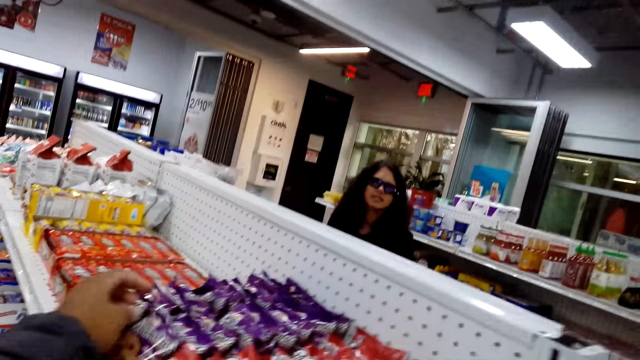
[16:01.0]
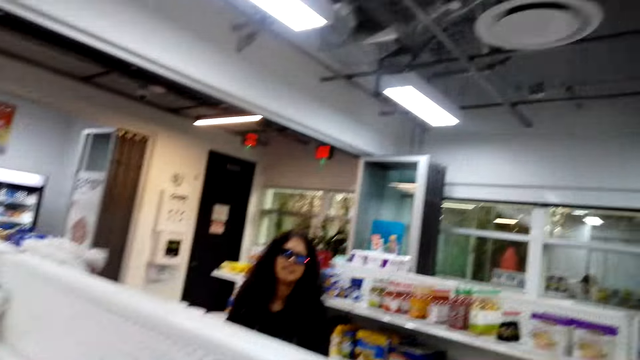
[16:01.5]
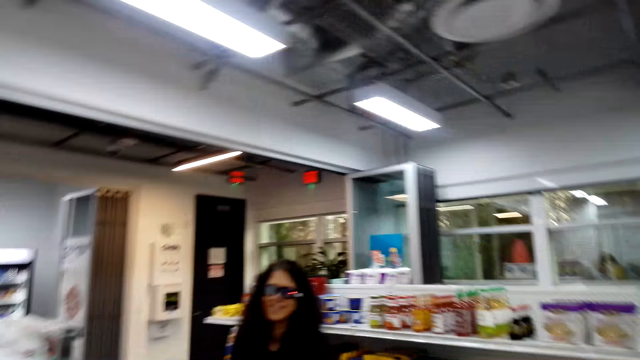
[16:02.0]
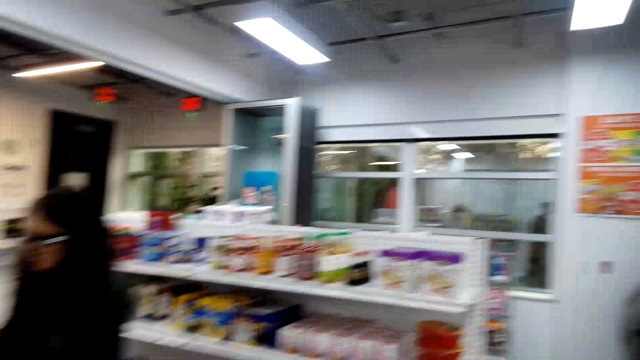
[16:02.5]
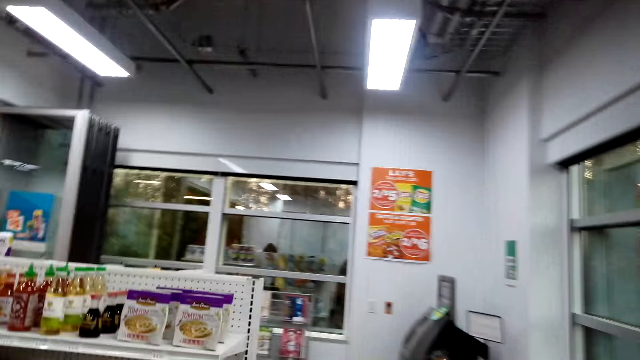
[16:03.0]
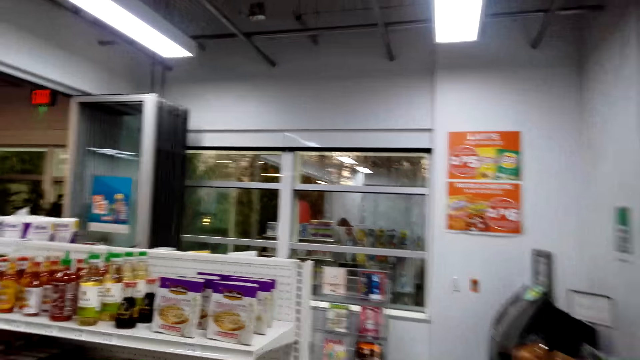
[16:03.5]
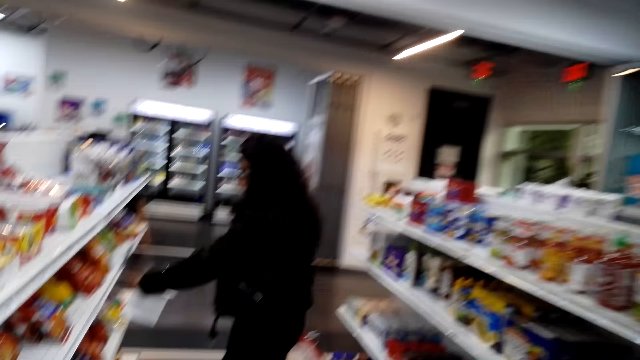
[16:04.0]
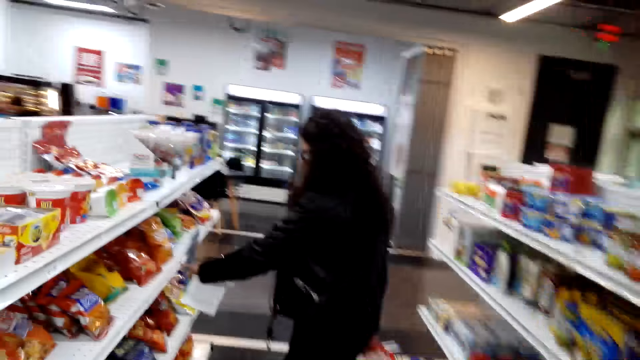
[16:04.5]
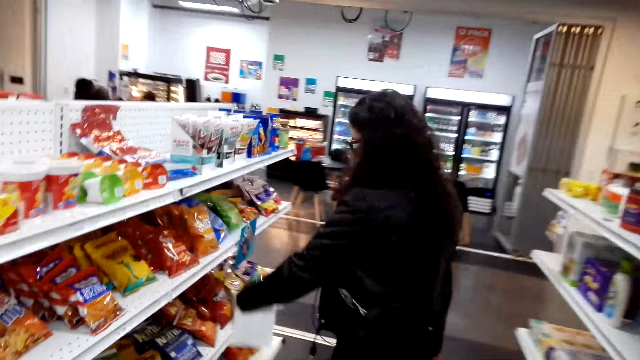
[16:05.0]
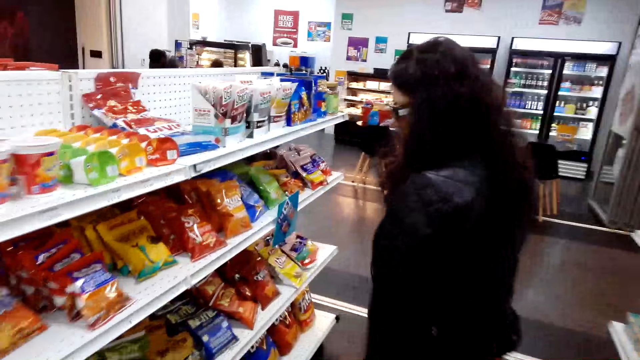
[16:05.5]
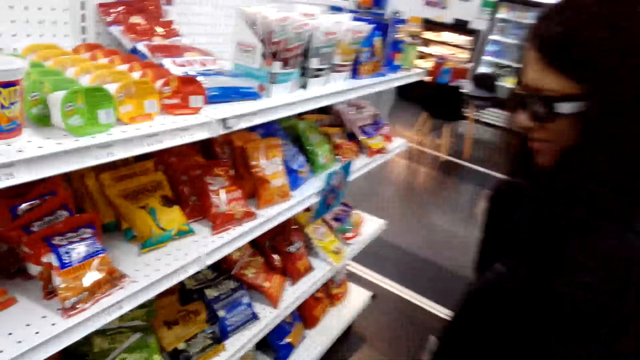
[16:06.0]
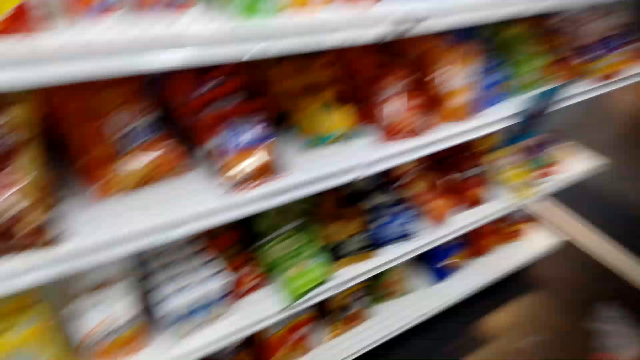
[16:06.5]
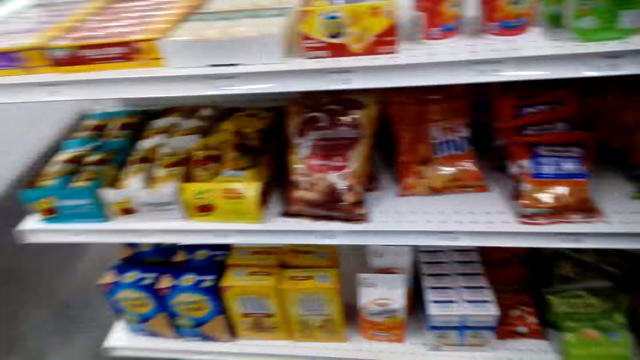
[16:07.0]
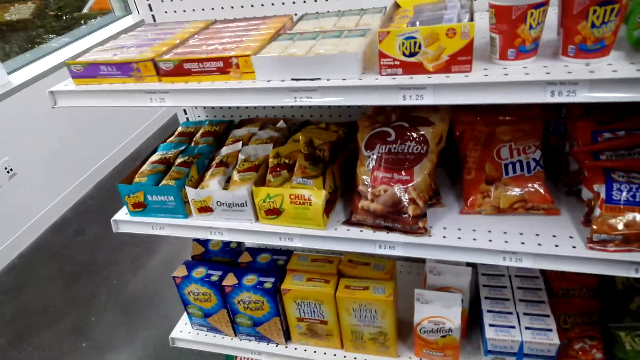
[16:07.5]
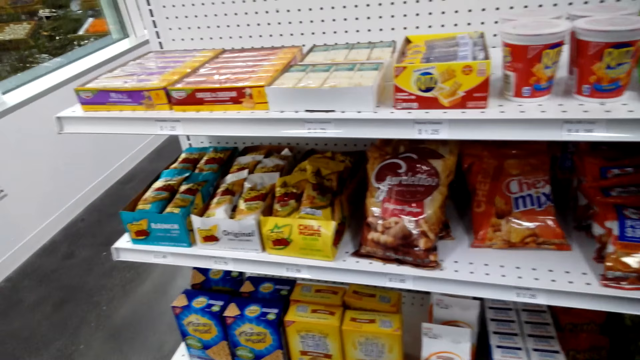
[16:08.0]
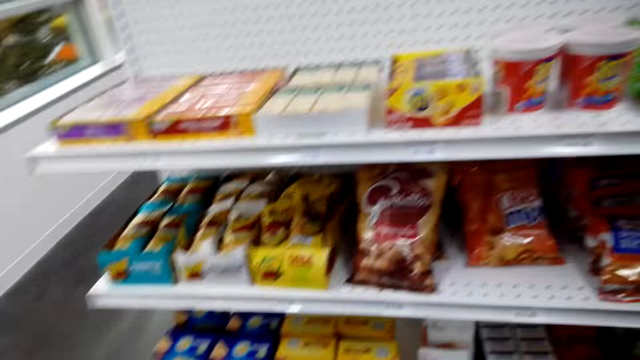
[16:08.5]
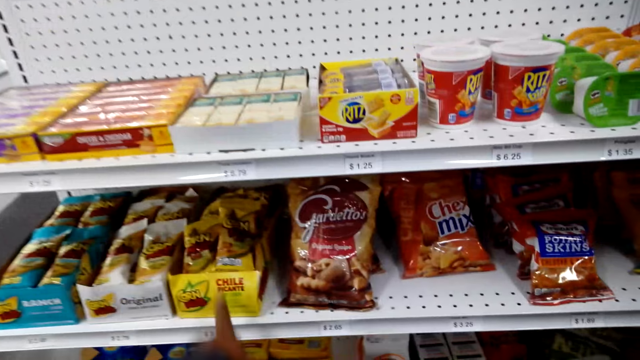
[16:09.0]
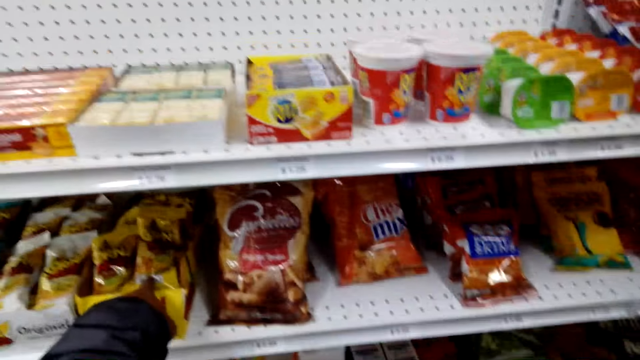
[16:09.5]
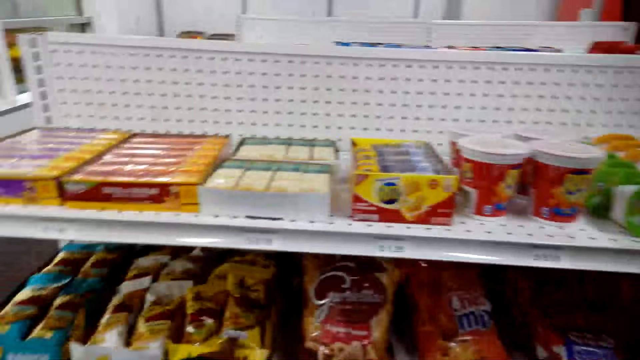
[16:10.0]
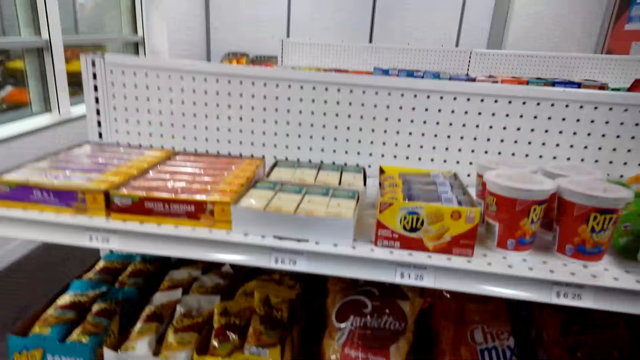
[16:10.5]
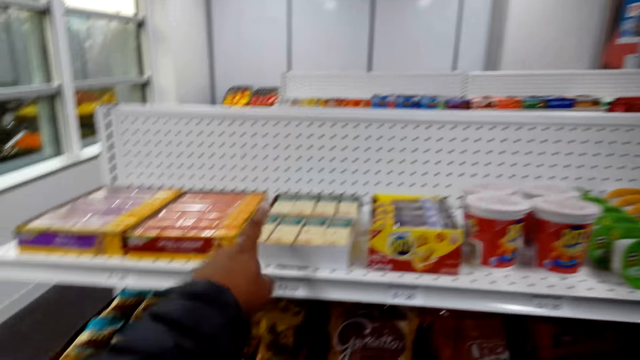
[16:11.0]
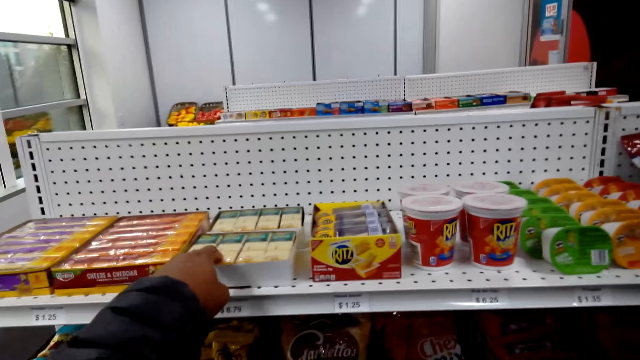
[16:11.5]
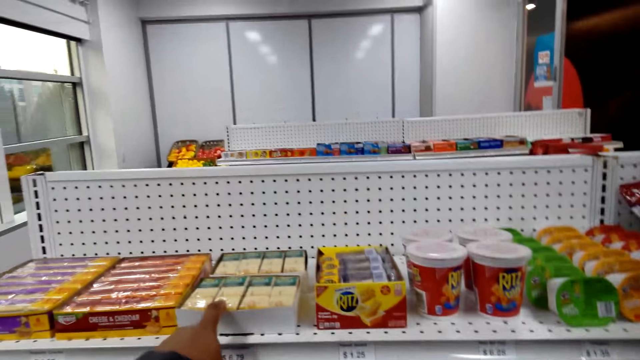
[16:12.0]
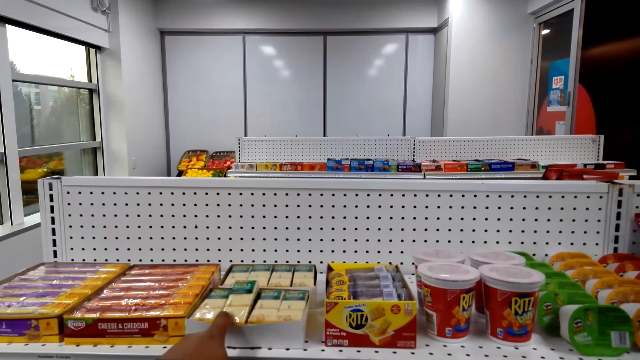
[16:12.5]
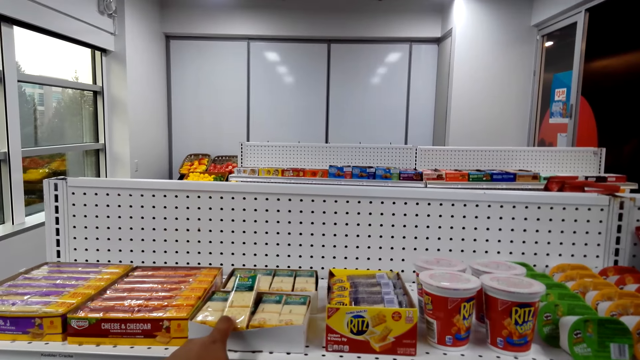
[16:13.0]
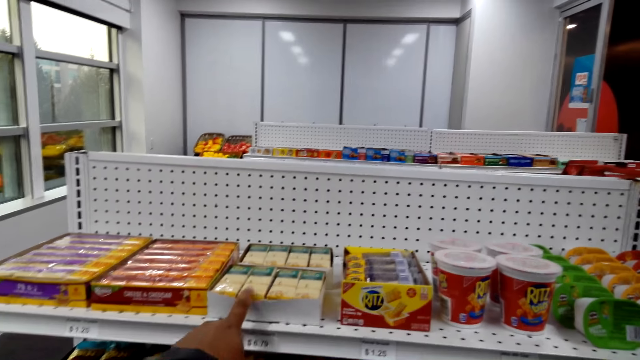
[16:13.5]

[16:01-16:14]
The camera wearer walks around the supermarket. They talk to a person. They look at the supermarket shelves.

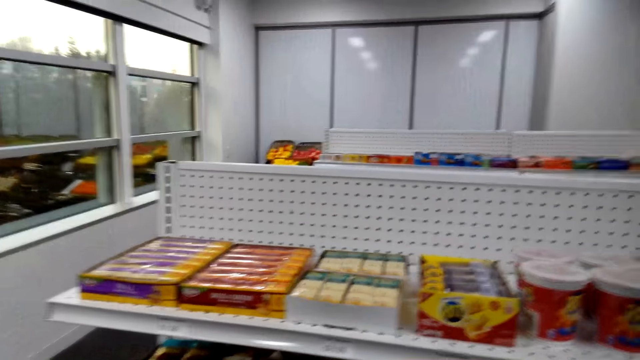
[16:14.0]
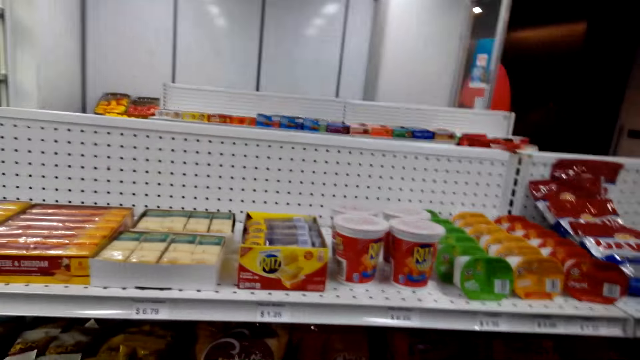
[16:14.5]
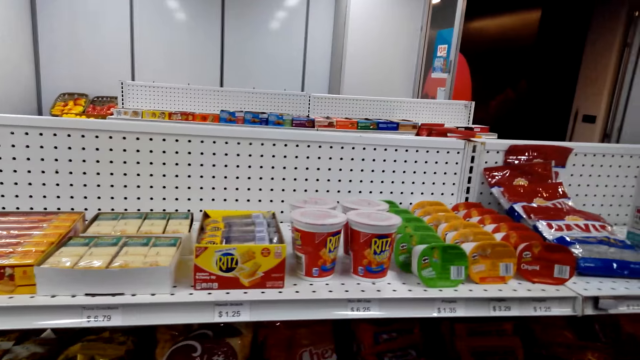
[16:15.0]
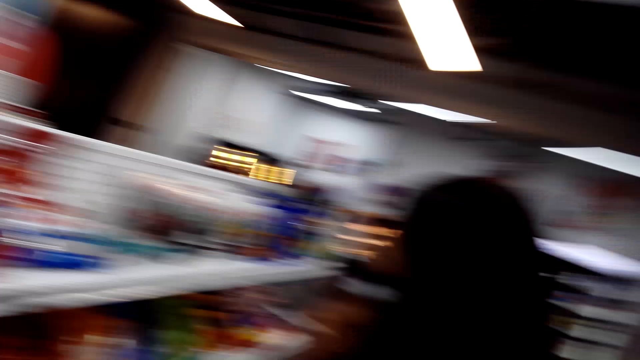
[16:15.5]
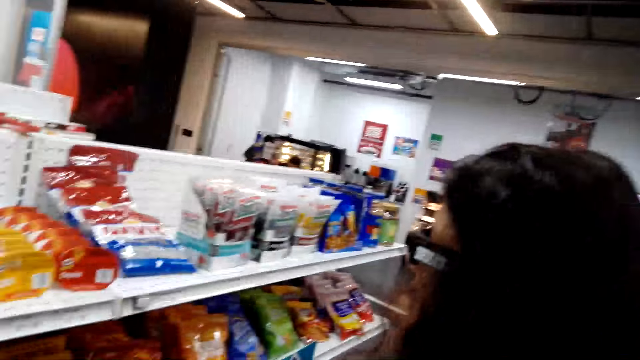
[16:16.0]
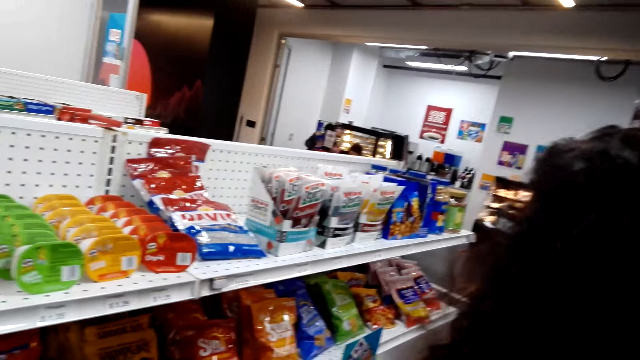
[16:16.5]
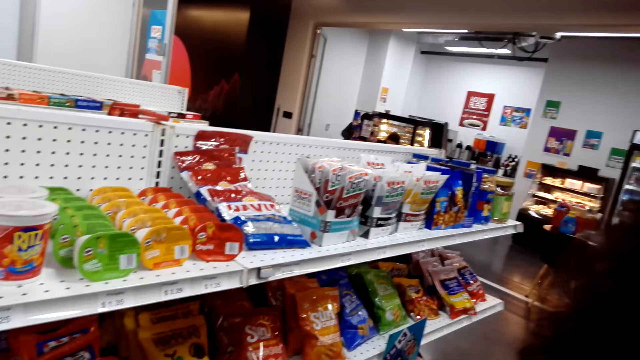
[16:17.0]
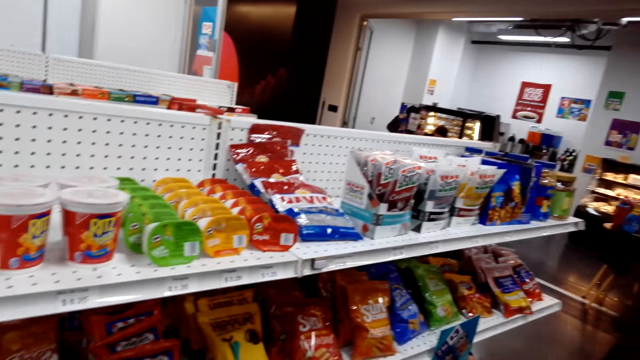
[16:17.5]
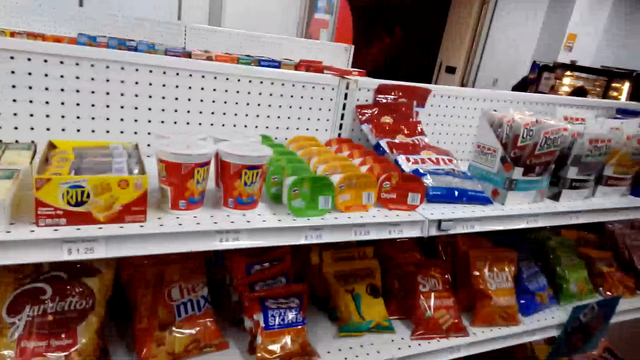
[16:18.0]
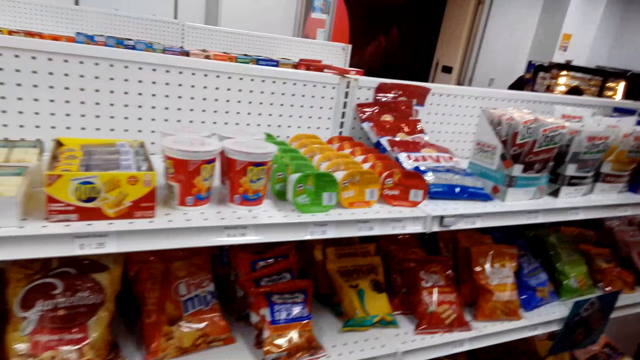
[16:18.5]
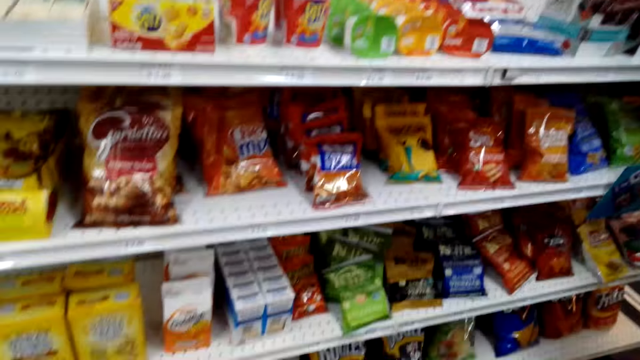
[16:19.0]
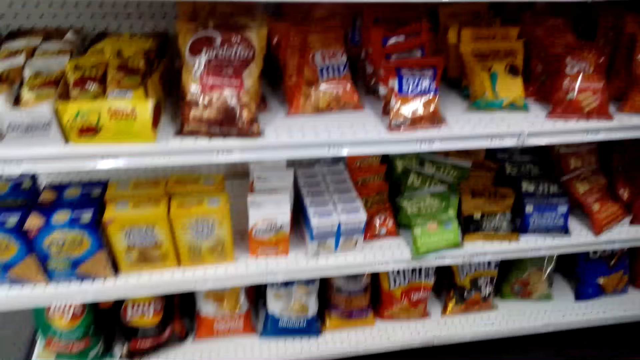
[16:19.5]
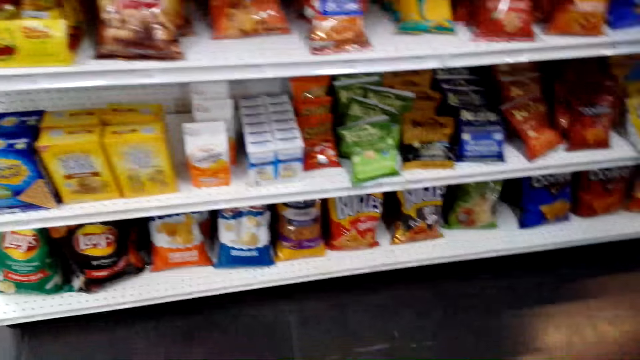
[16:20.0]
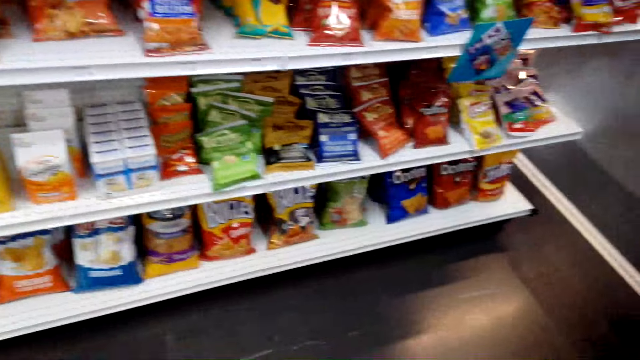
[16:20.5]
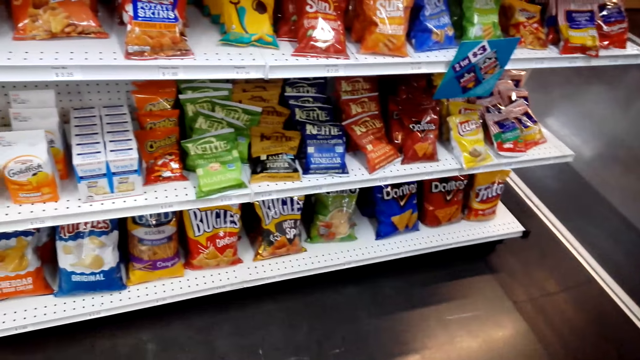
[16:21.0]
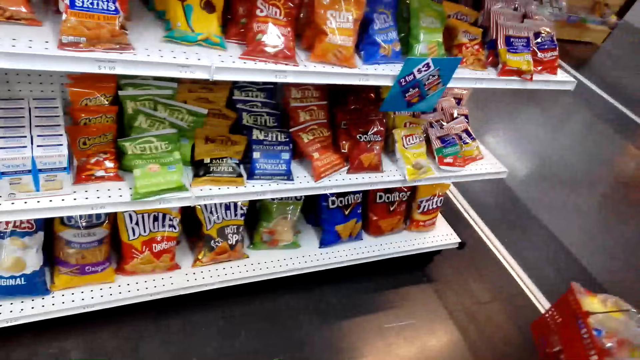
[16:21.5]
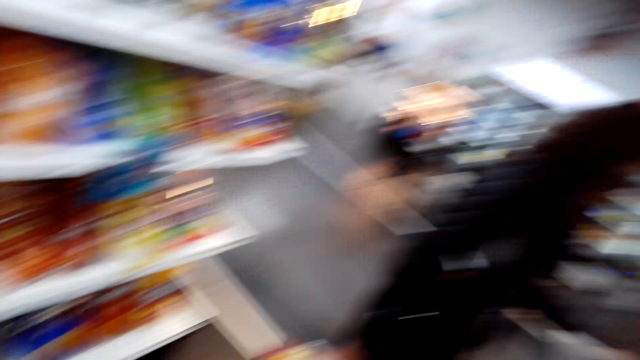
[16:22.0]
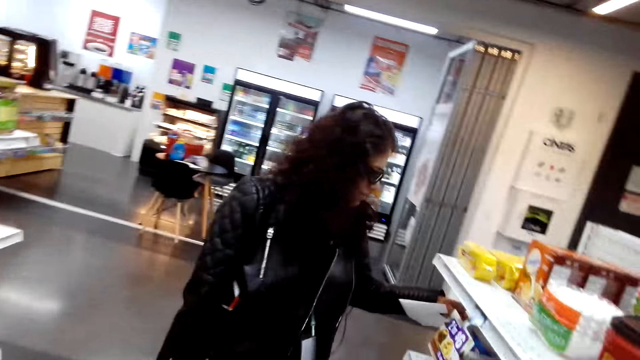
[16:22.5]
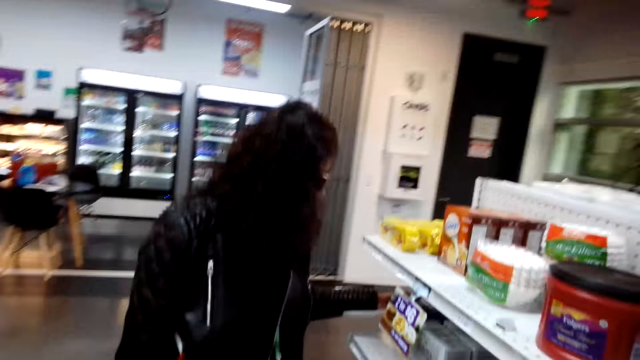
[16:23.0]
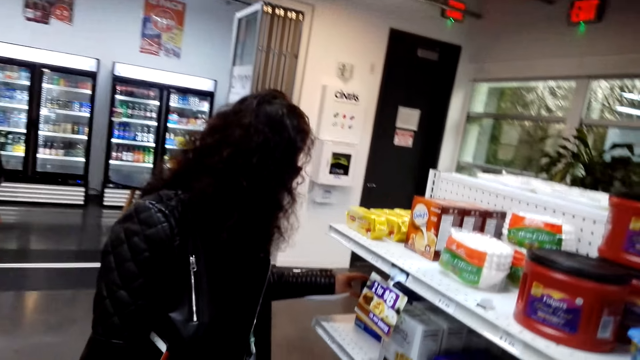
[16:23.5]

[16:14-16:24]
The camera wearer dialogues with a person. They look at the supermarket shelf.
